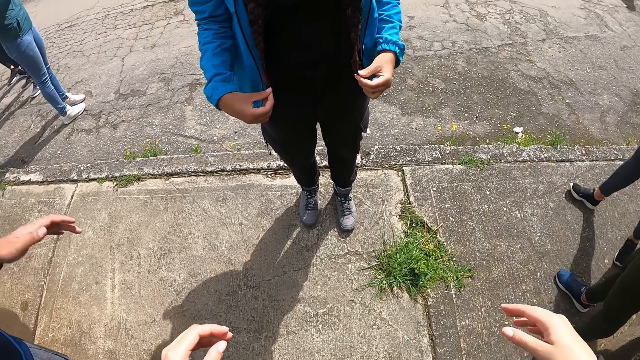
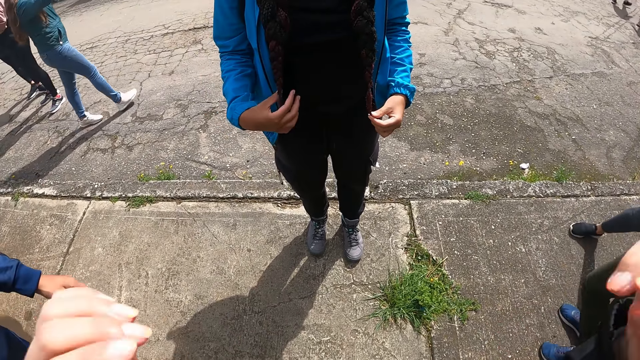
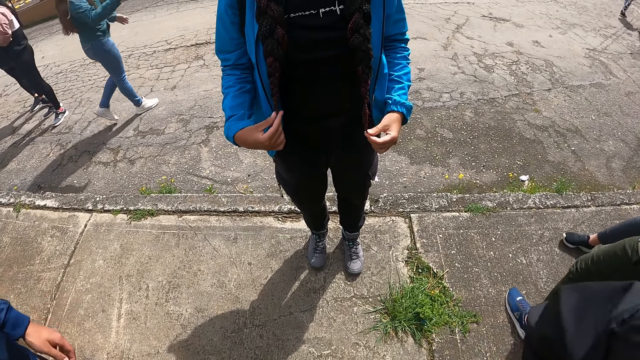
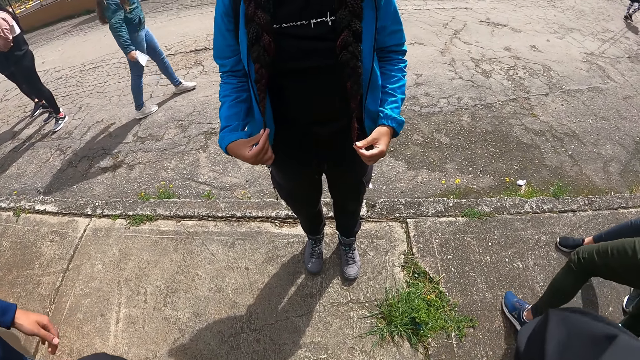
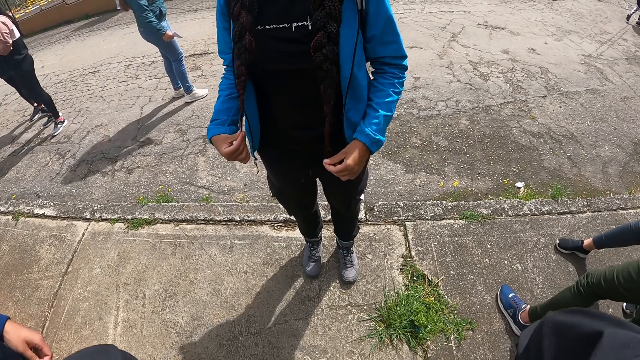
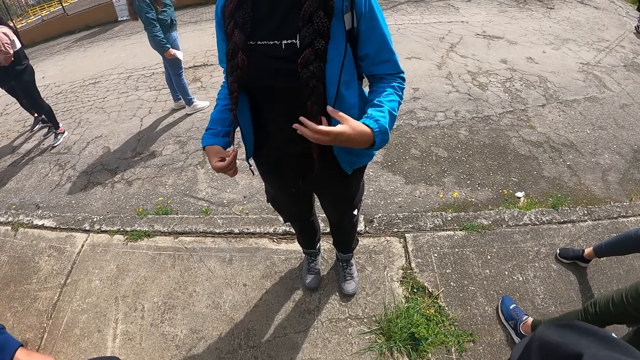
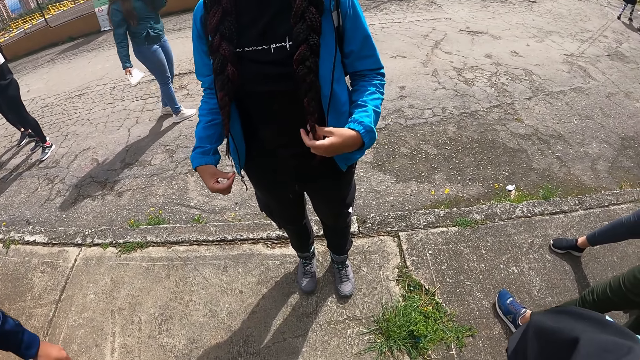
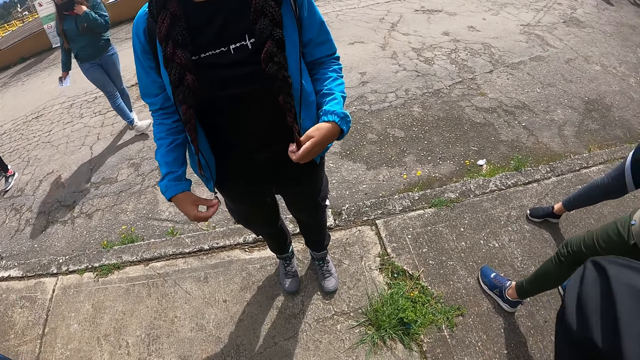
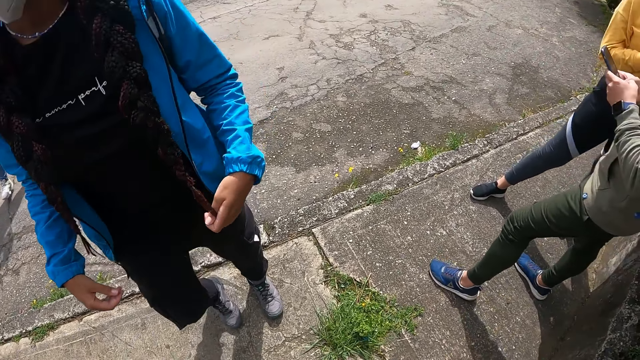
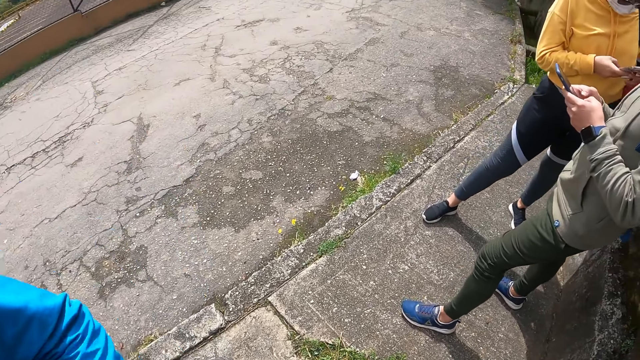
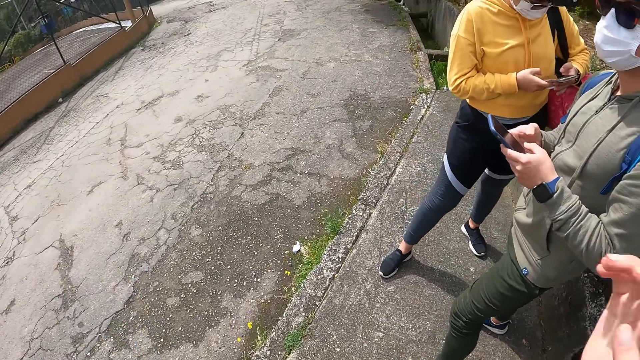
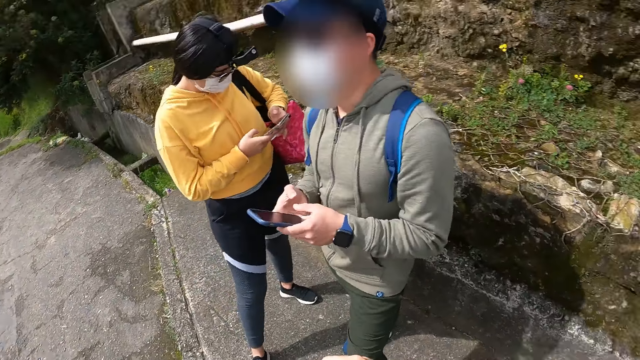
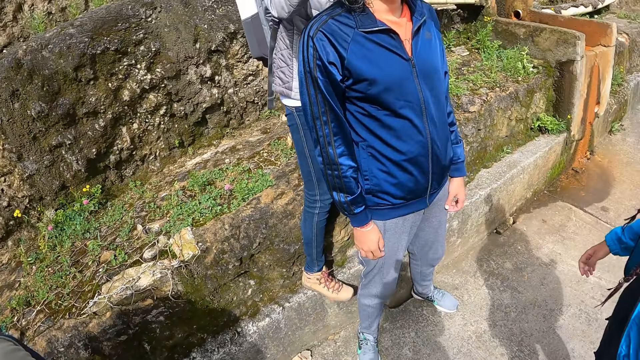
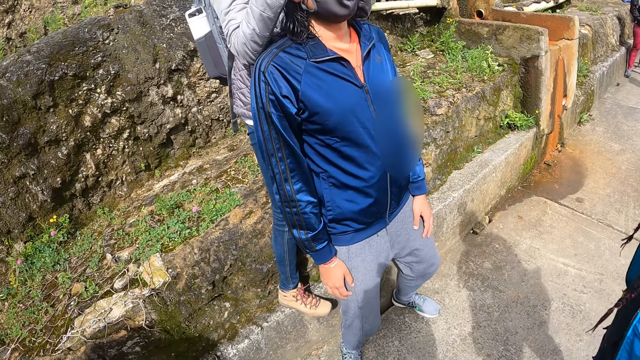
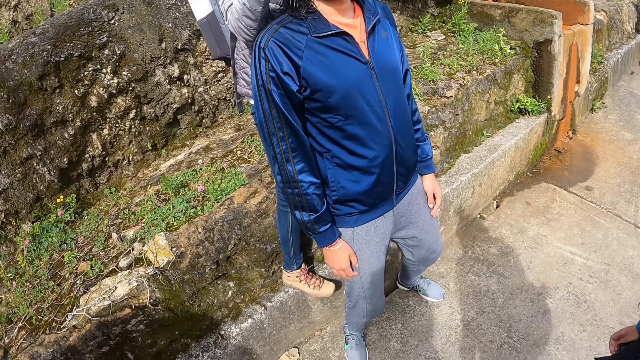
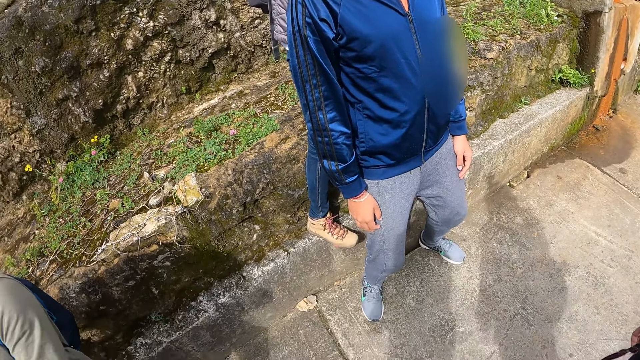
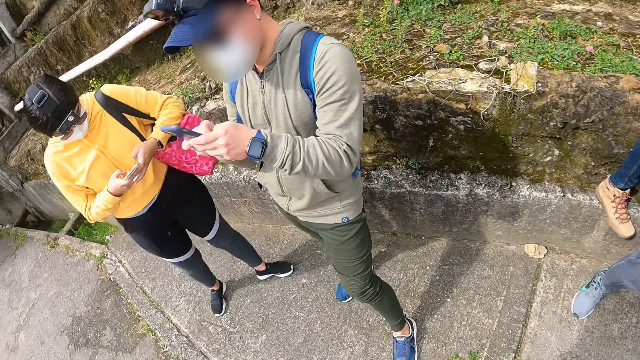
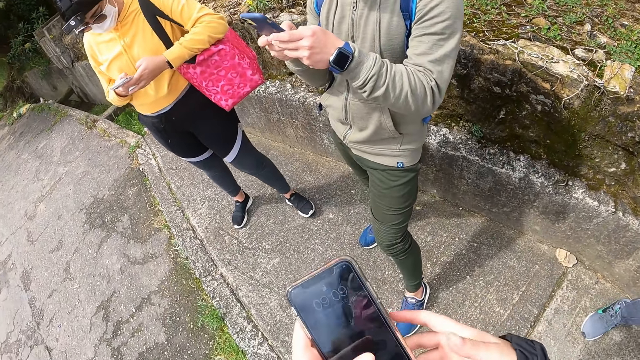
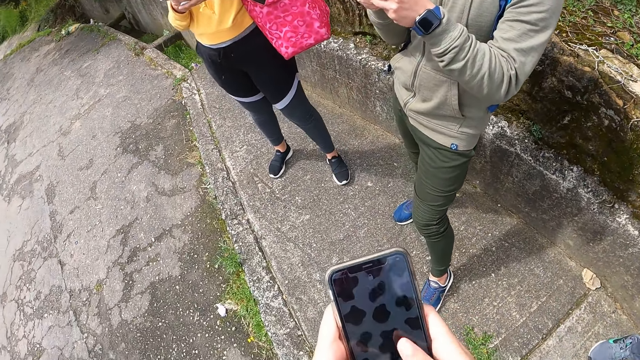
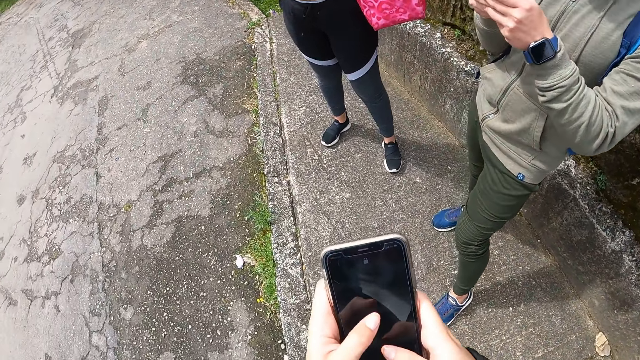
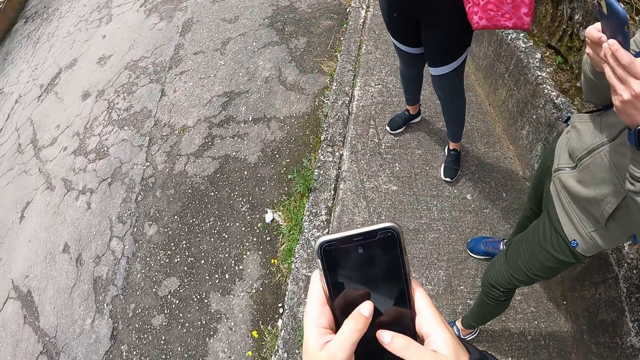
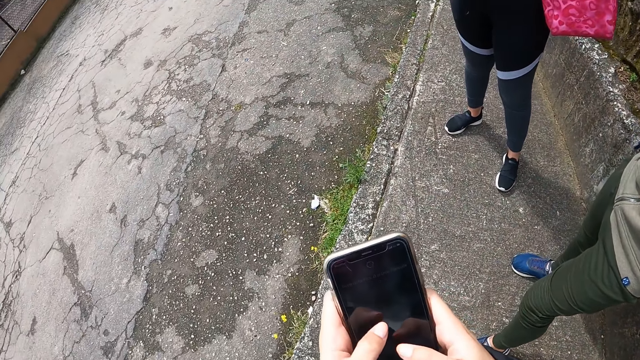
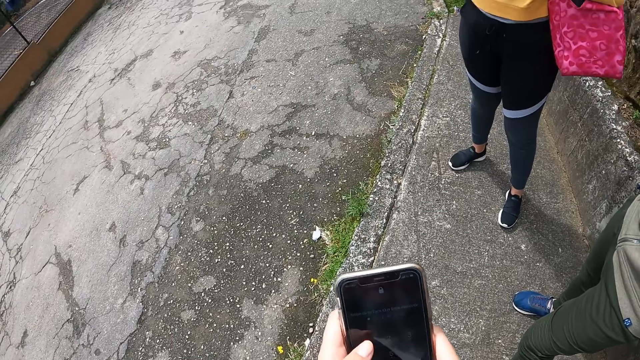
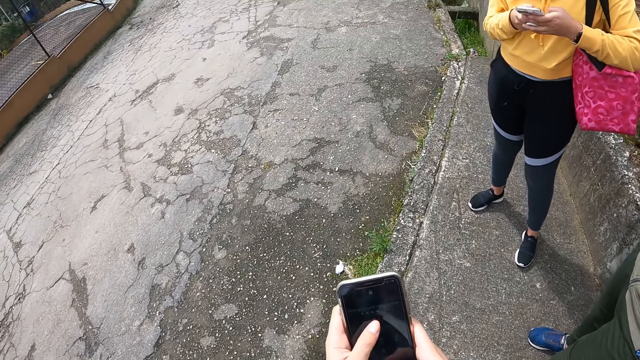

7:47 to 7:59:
The camera wearer looks around. She lifts up hands. She looks around, turns around. The lady operates a phone with her hands. The man operates a phone with his hands. The camera wearer looks around. She operates the phone with her hands. She holds the phone, scrolls the phone.

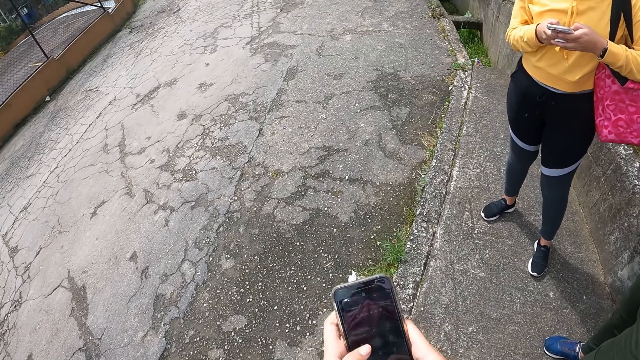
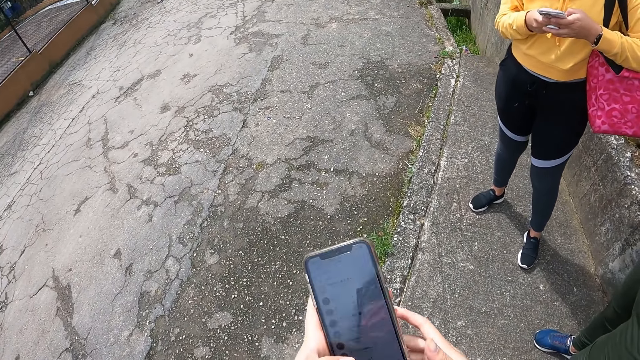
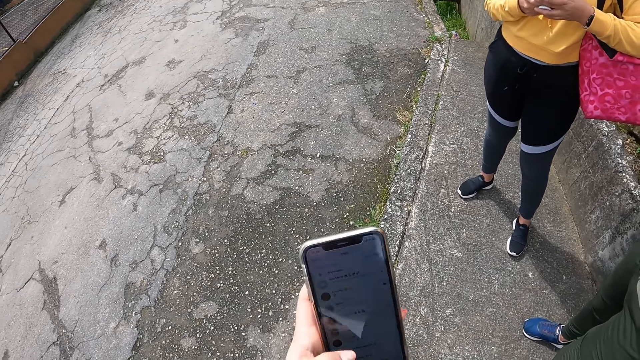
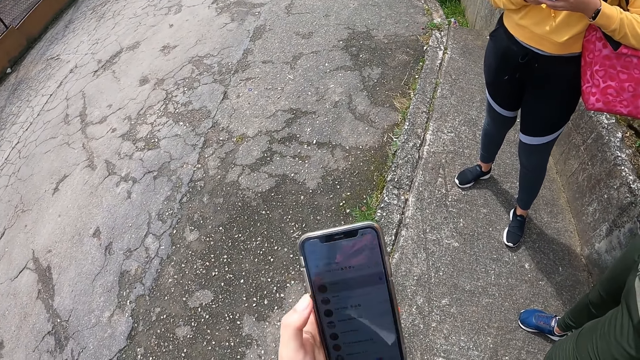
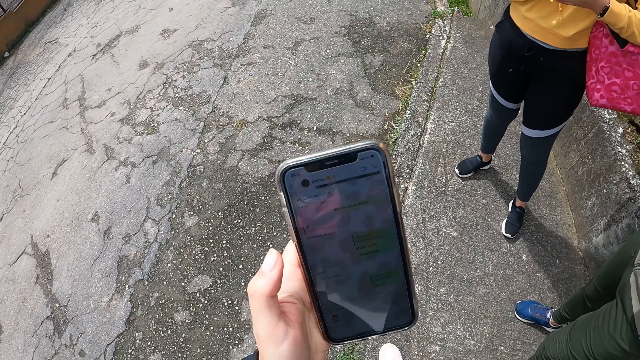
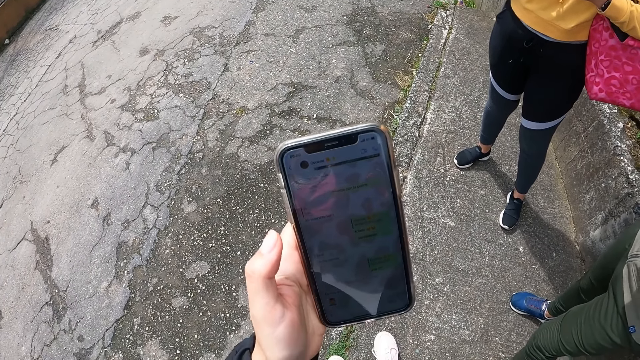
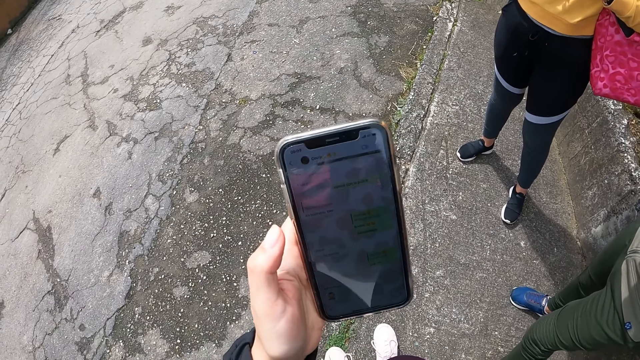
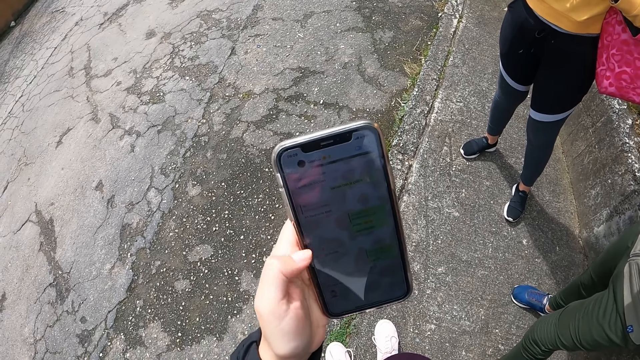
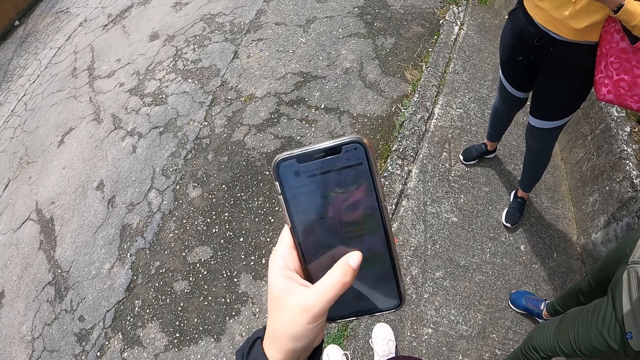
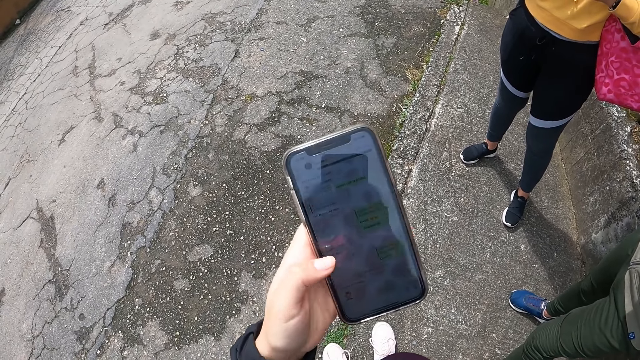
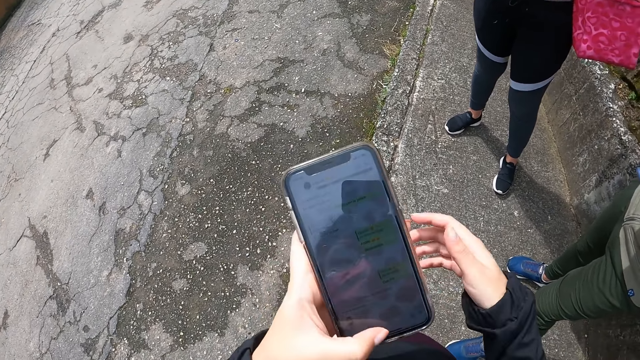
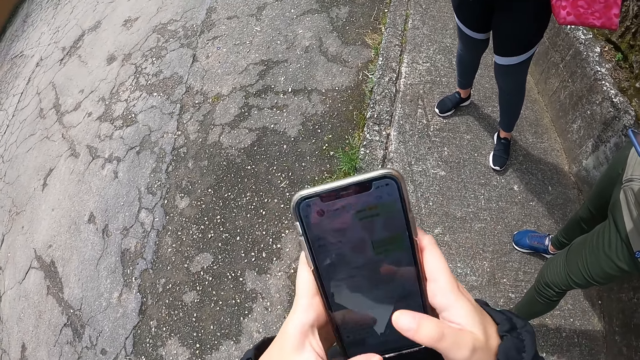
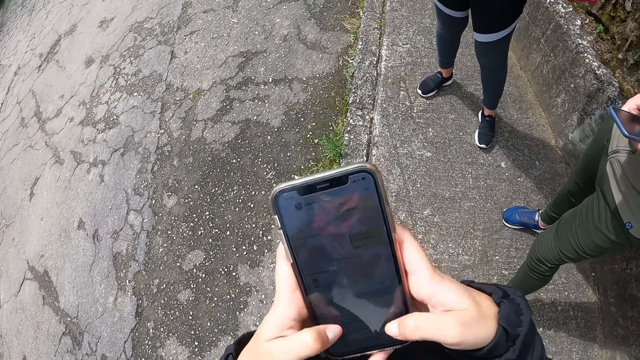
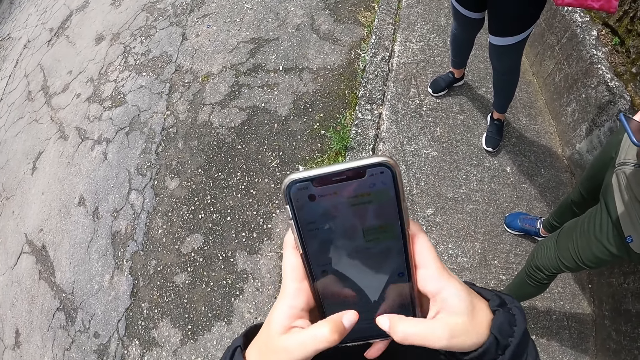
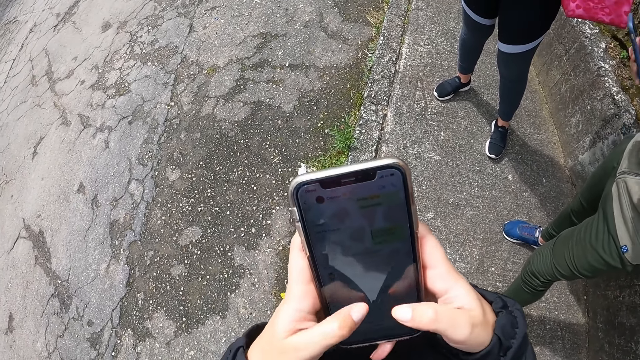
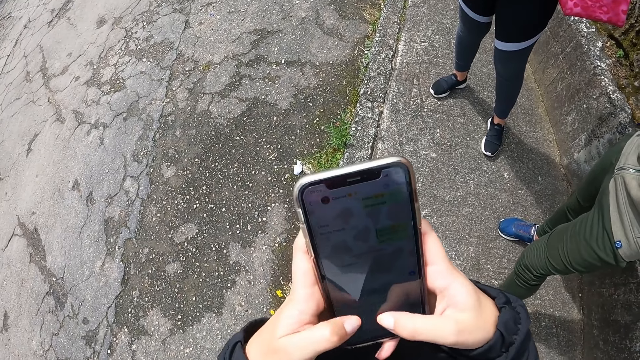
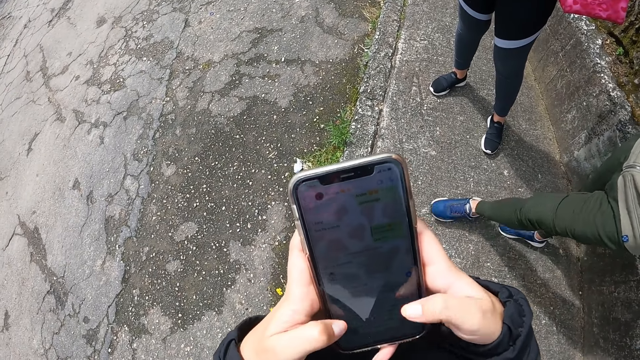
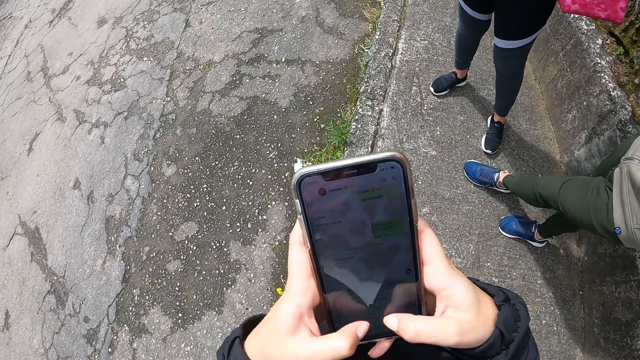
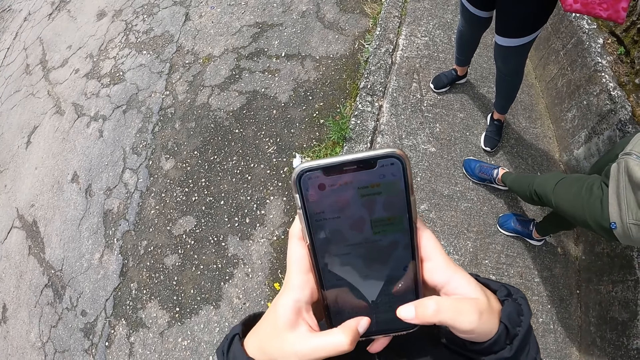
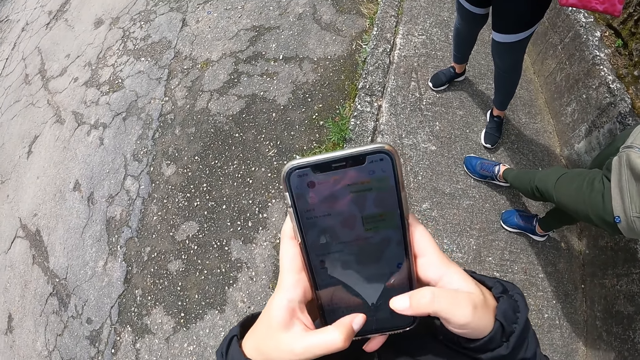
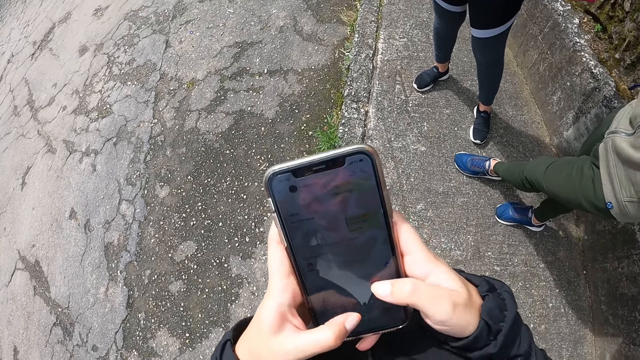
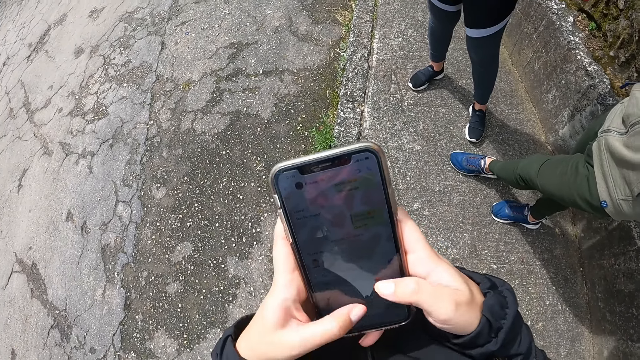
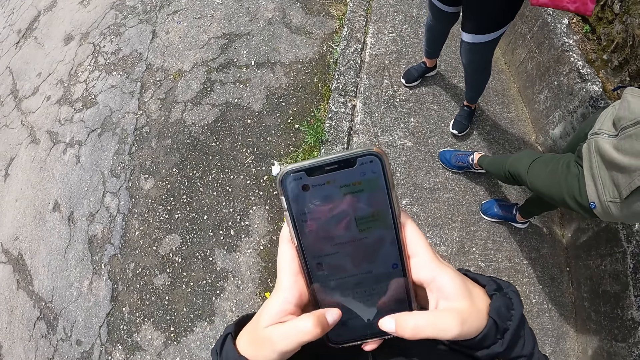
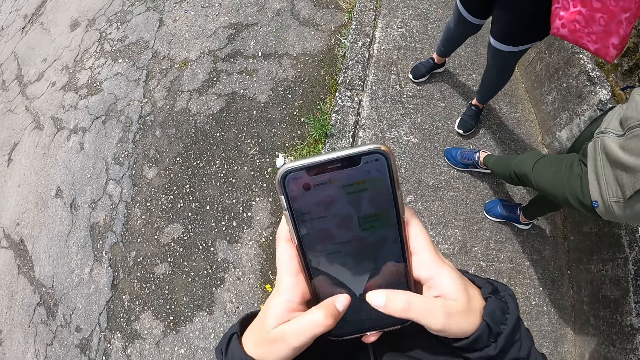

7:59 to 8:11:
The camera wearer scrolls the phone. She operates the phone with her left hand. She stares at the phone, scrolls the phone. She operates the phone with her hands. She types on the phone. She types on the phone again.
